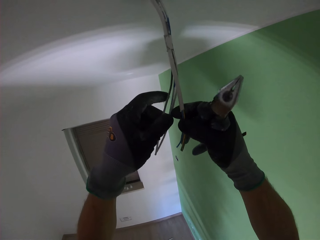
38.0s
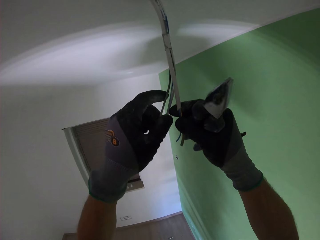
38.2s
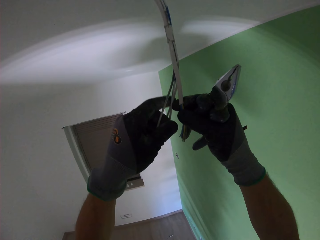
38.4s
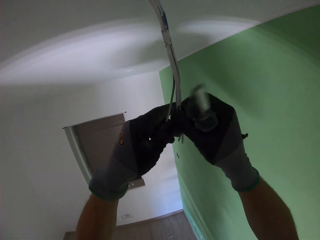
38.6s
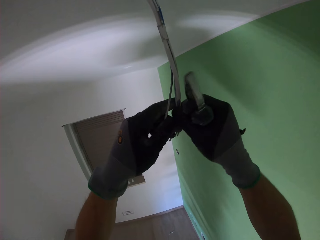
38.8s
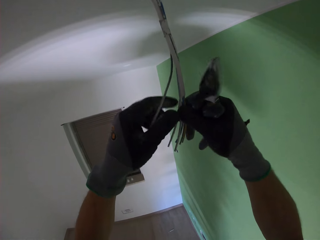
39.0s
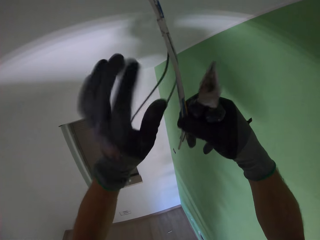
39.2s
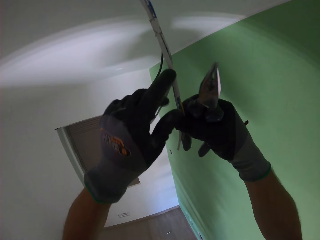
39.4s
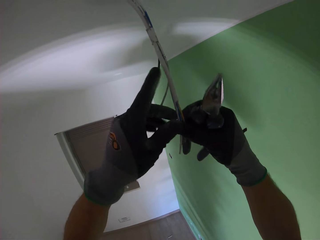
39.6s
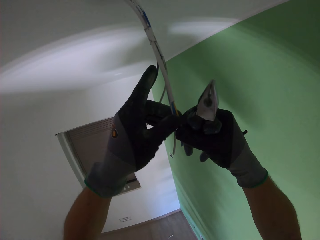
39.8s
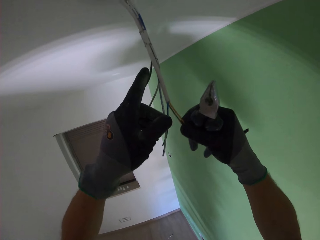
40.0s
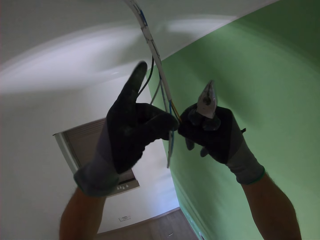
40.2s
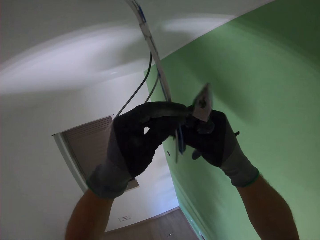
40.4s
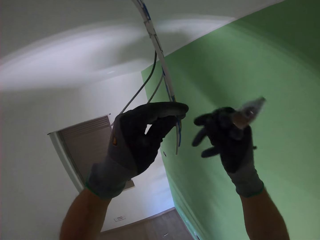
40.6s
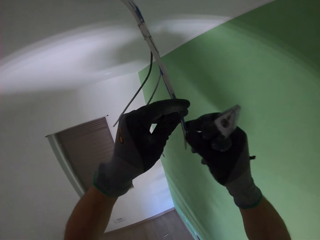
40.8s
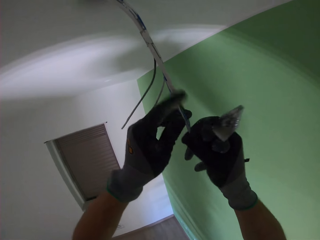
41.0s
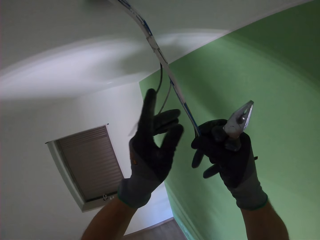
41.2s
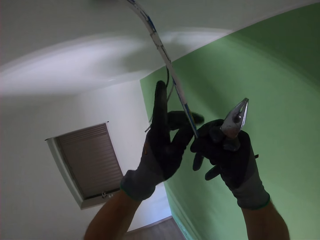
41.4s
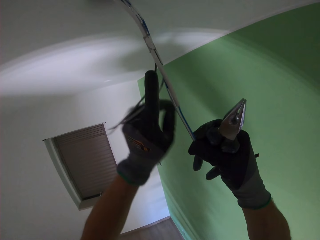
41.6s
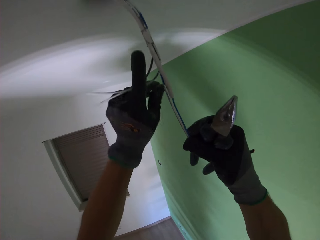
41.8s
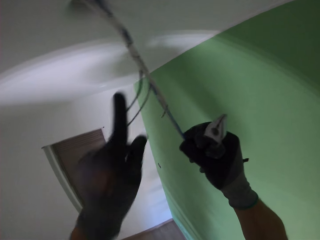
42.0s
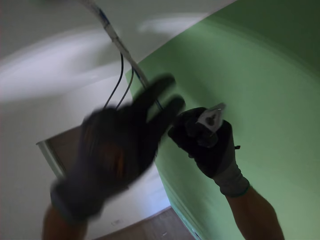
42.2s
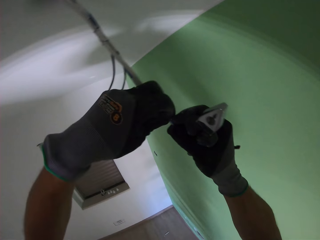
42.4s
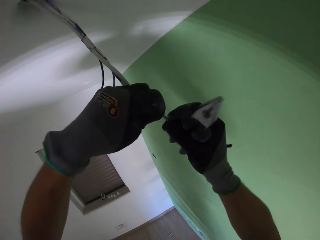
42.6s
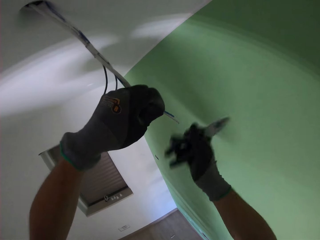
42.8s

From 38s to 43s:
The camera wearer holds the wires together.

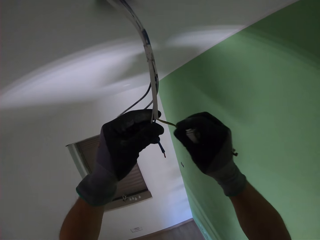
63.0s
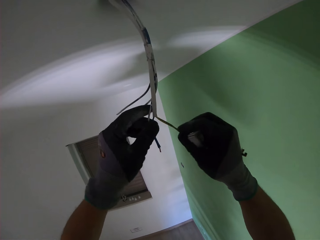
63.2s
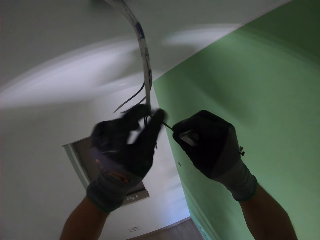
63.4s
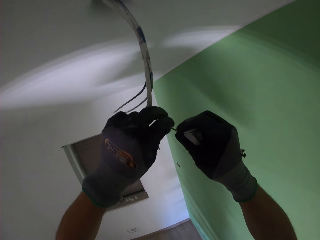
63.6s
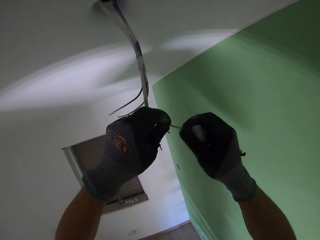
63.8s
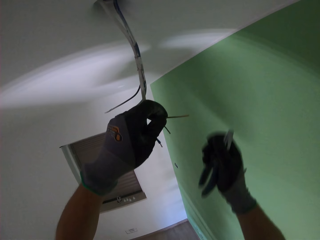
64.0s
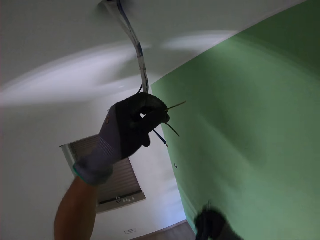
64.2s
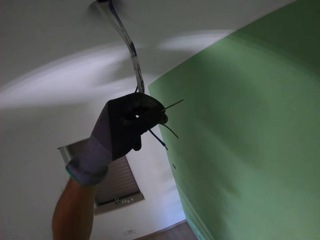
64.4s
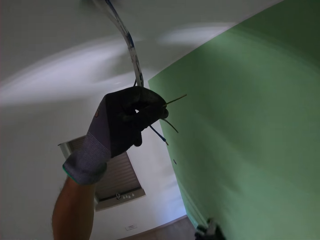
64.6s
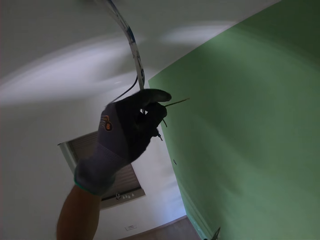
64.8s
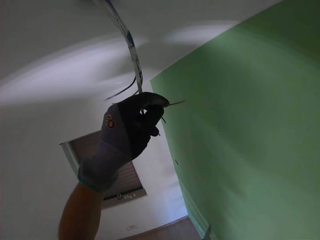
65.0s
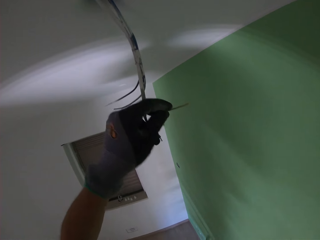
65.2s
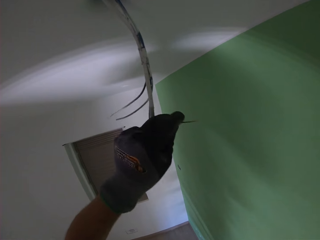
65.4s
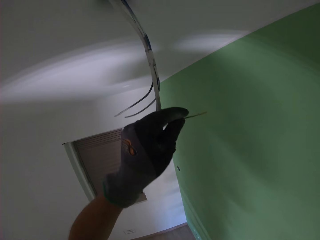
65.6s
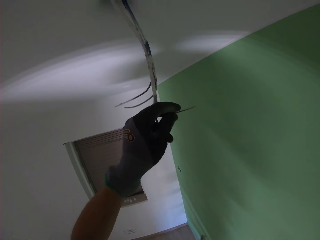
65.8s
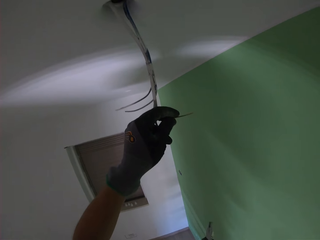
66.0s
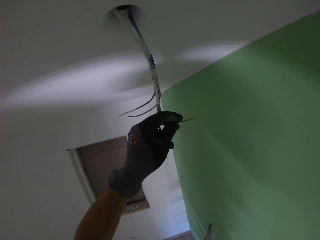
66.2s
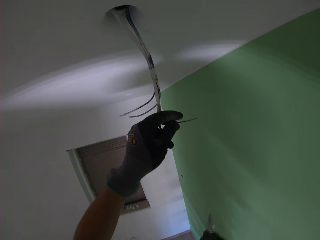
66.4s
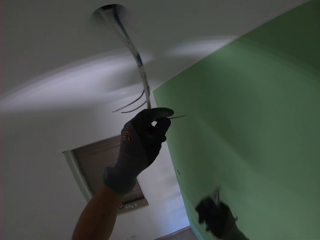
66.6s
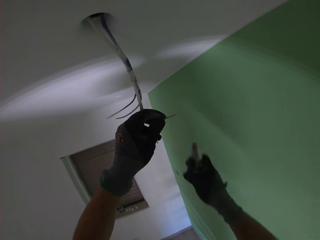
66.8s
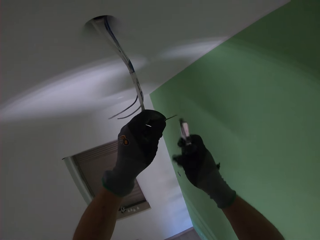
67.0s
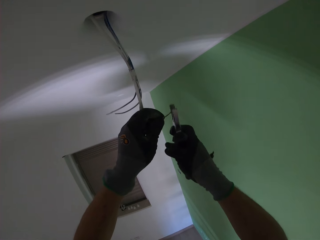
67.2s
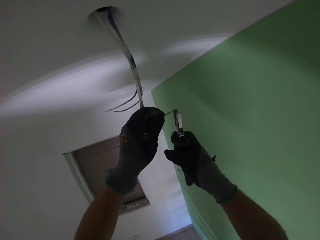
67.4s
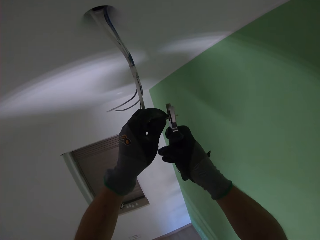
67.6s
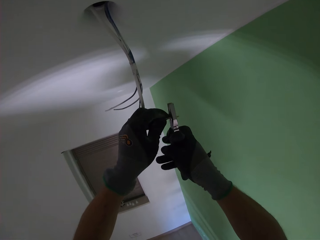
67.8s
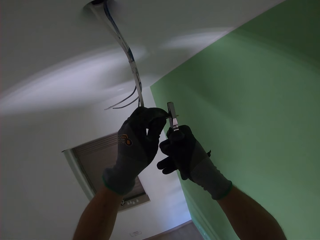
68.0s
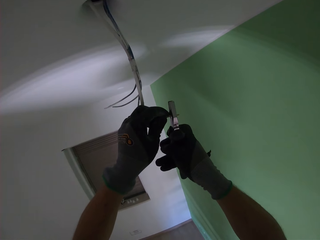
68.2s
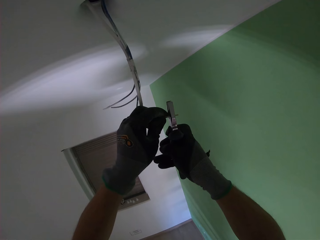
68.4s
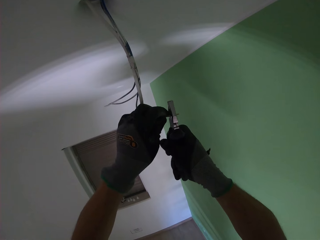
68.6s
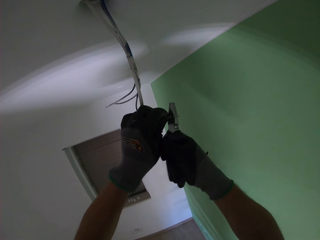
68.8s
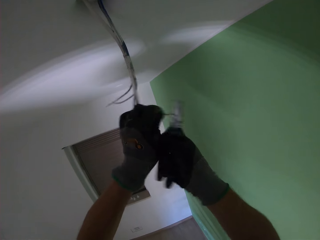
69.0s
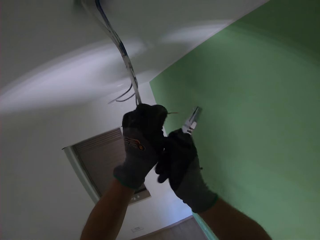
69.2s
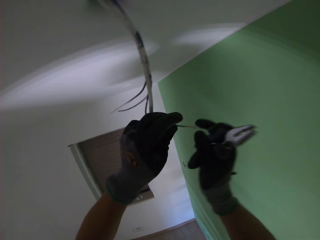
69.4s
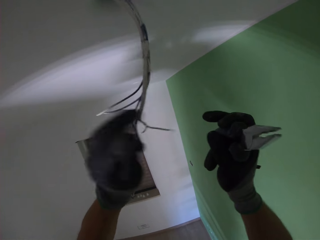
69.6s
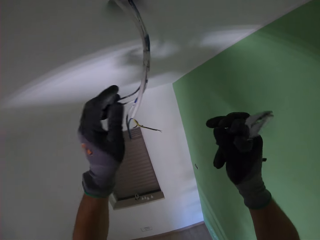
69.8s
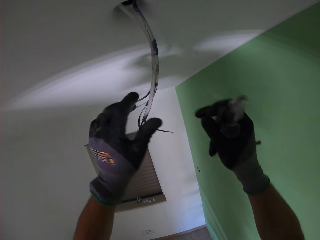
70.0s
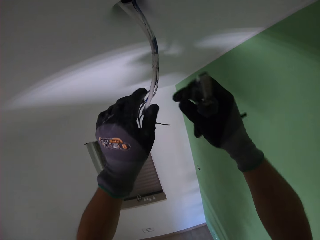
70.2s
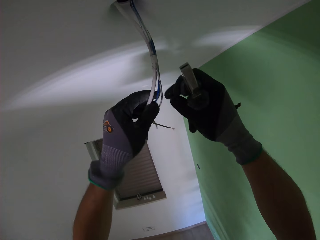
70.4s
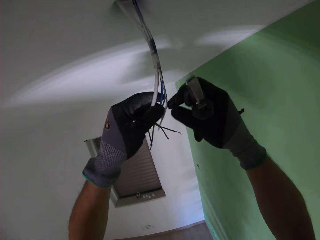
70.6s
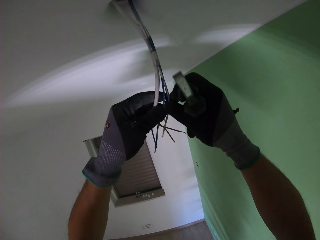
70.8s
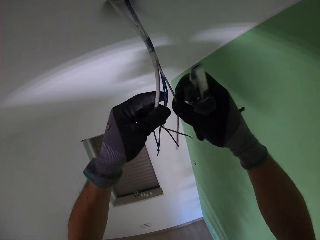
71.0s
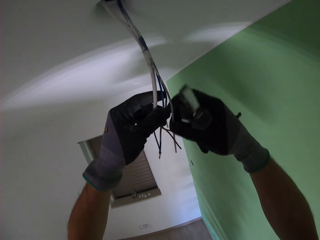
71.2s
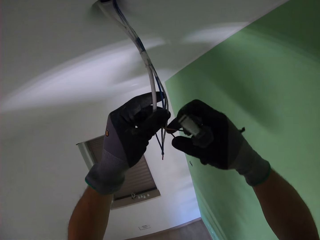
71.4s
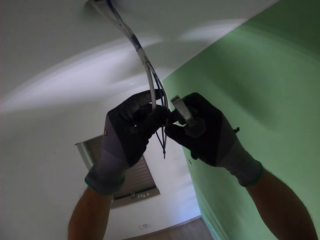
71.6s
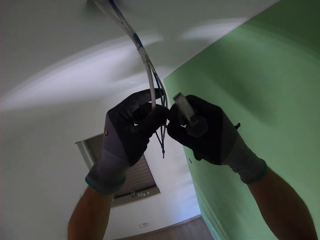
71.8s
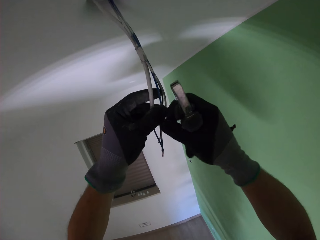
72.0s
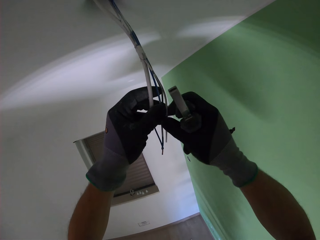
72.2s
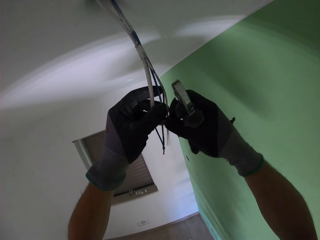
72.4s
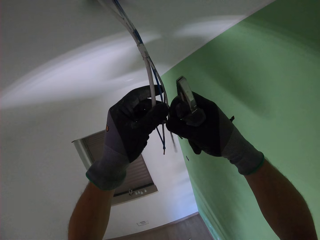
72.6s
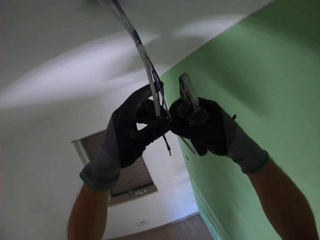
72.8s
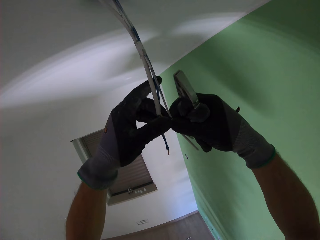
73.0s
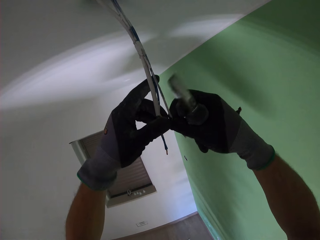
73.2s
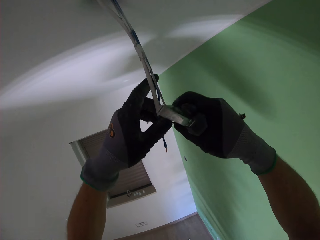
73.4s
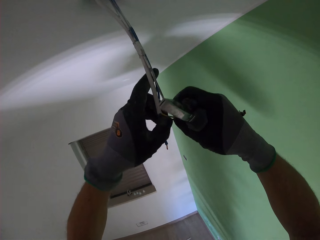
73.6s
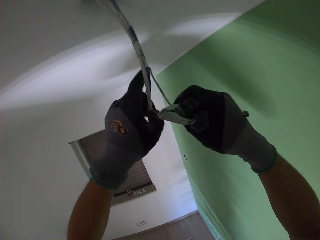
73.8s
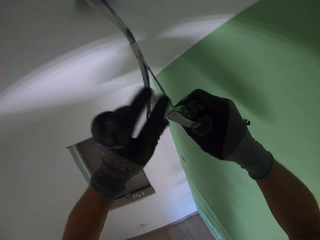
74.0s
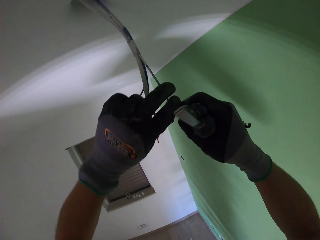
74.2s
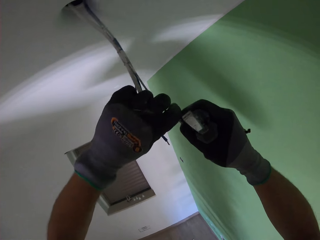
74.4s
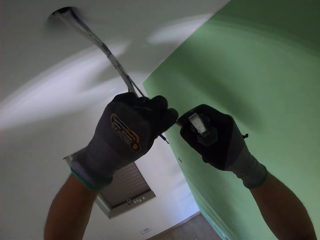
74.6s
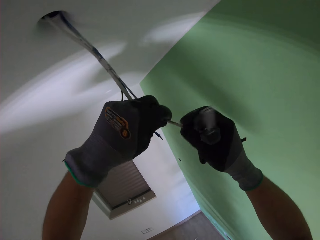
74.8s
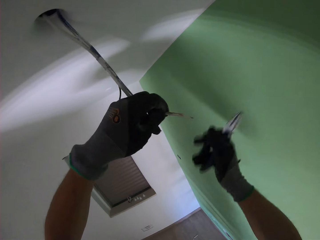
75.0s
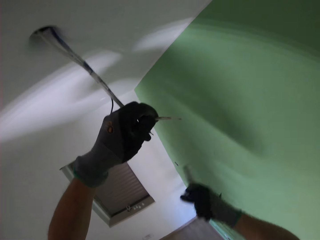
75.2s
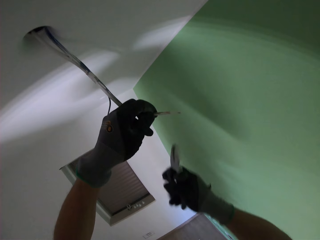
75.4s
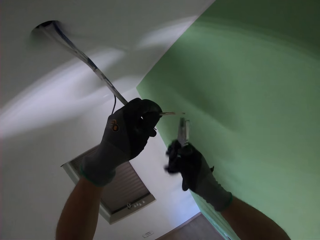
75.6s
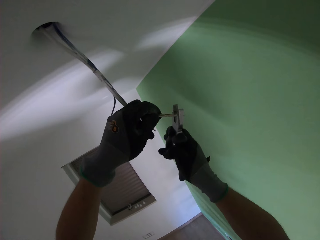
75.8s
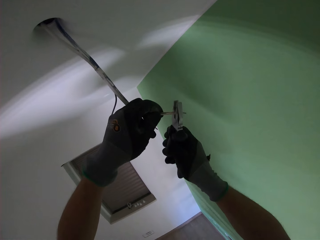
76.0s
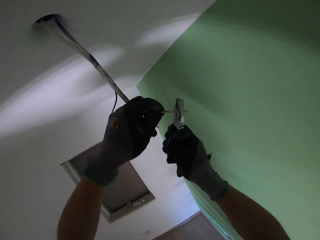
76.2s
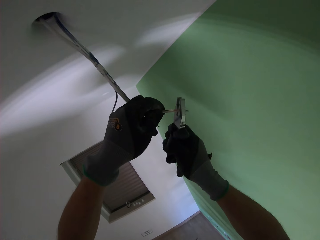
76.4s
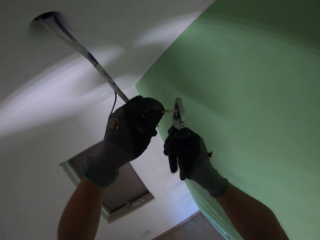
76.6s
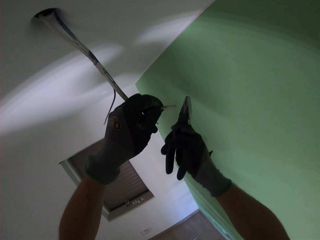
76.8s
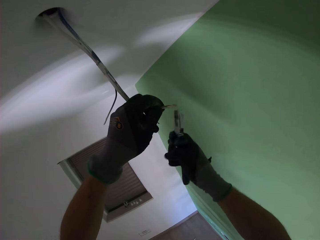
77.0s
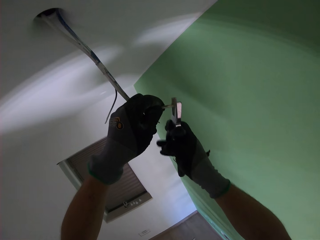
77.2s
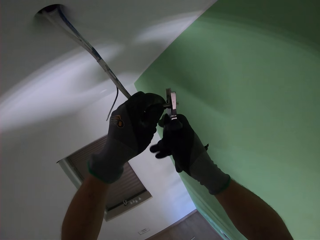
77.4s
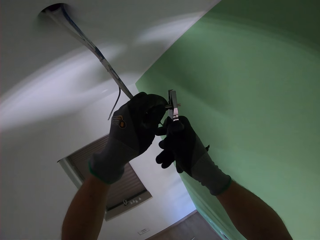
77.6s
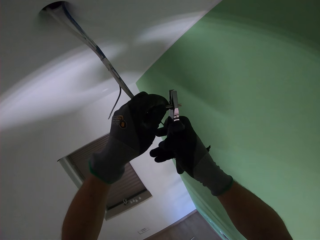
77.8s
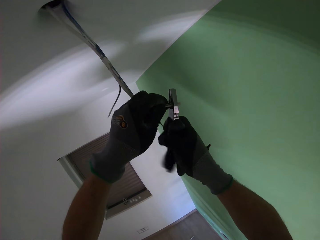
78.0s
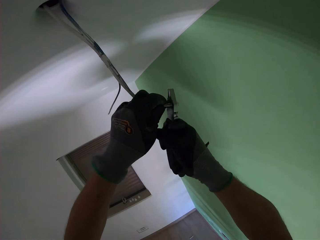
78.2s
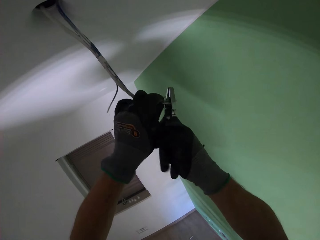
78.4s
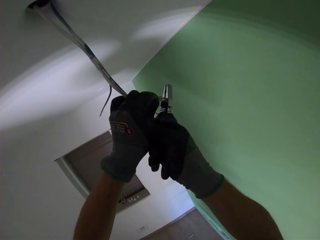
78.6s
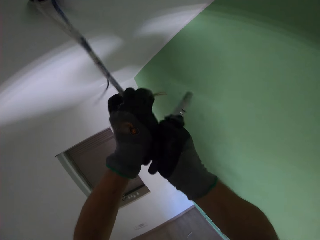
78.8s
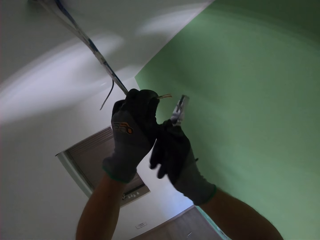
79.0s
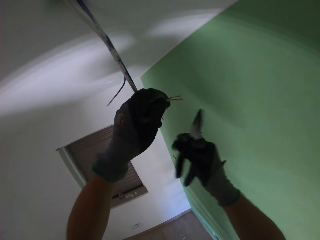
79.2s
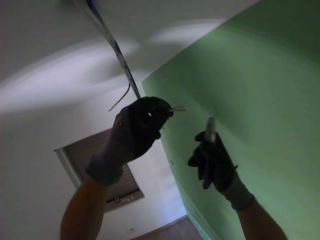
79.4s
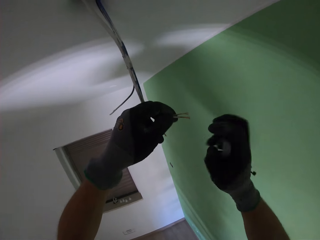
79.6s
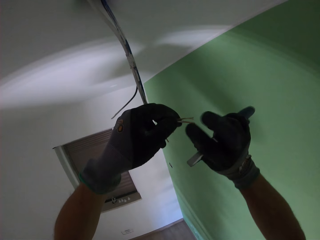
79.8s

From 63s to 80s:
The camera wearer holds another wire. He holds the cable with his left hand. He cuts the wire with the pliers. He adjusts the cables with his hands. He holds some cables together with his left hand. He trims the tip of the cables in his left hand with the pliers.
